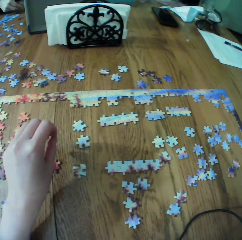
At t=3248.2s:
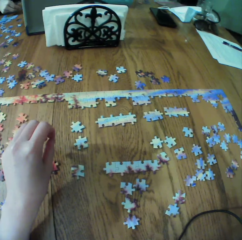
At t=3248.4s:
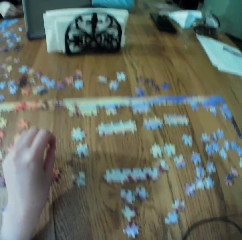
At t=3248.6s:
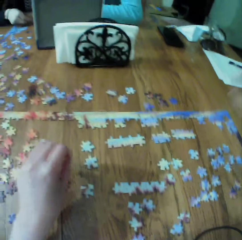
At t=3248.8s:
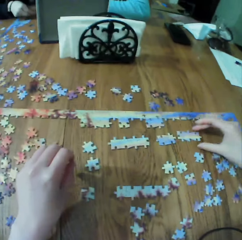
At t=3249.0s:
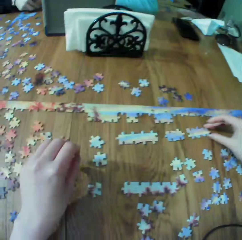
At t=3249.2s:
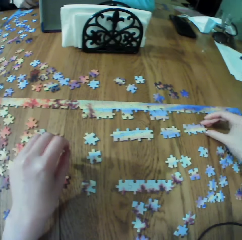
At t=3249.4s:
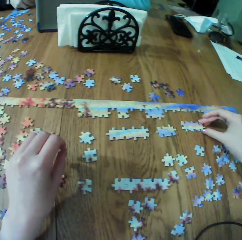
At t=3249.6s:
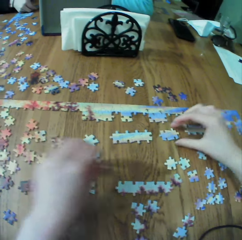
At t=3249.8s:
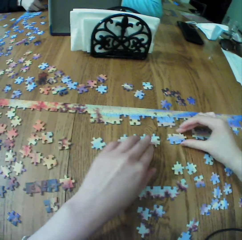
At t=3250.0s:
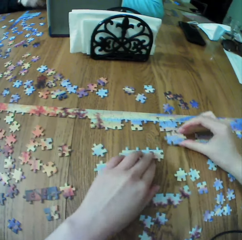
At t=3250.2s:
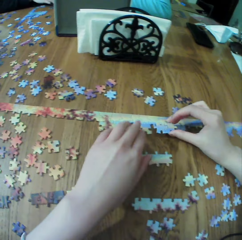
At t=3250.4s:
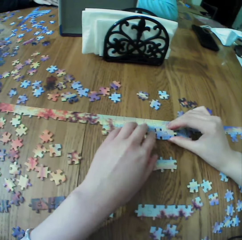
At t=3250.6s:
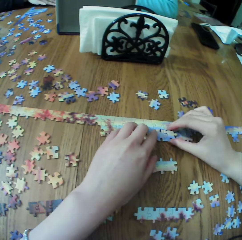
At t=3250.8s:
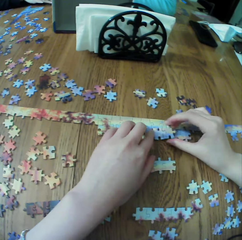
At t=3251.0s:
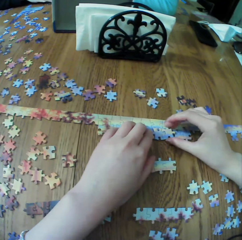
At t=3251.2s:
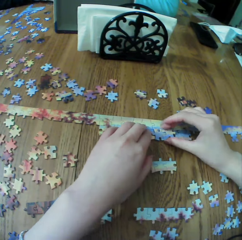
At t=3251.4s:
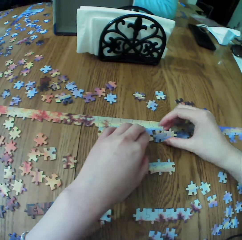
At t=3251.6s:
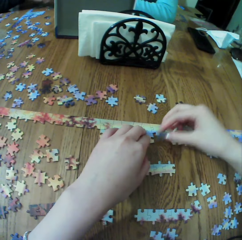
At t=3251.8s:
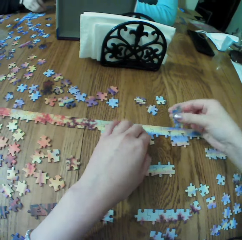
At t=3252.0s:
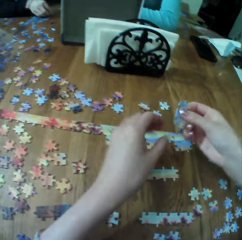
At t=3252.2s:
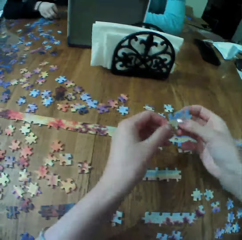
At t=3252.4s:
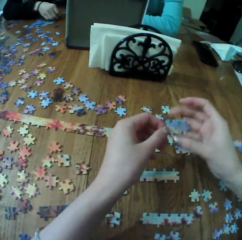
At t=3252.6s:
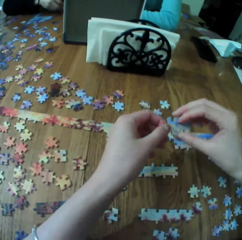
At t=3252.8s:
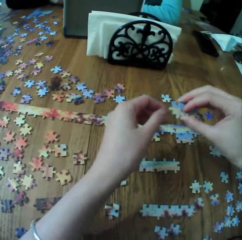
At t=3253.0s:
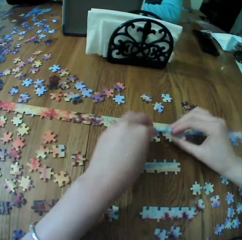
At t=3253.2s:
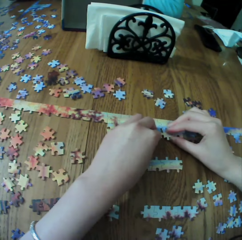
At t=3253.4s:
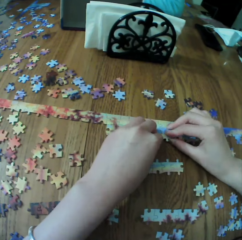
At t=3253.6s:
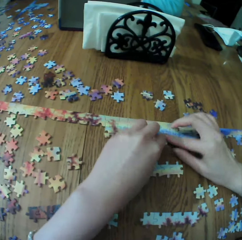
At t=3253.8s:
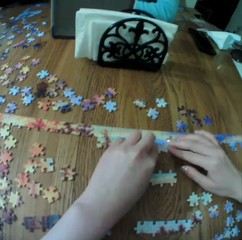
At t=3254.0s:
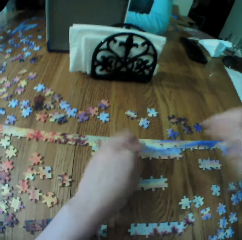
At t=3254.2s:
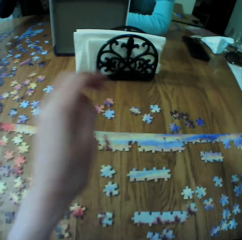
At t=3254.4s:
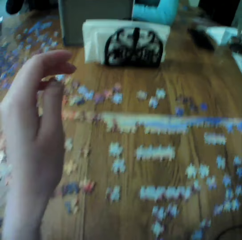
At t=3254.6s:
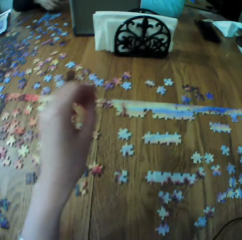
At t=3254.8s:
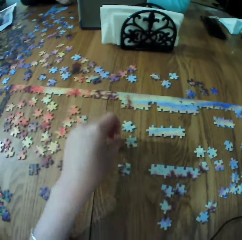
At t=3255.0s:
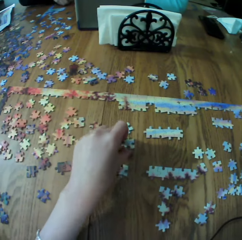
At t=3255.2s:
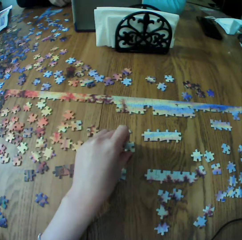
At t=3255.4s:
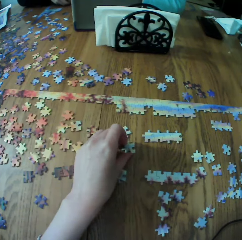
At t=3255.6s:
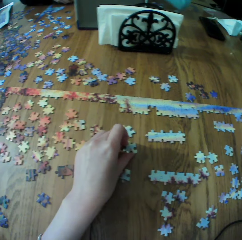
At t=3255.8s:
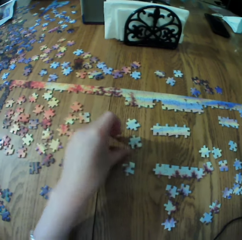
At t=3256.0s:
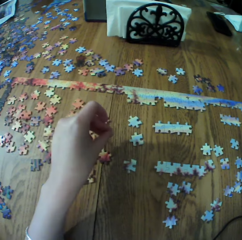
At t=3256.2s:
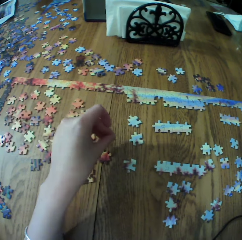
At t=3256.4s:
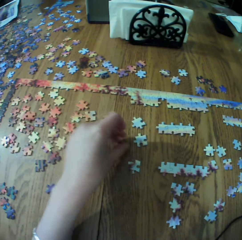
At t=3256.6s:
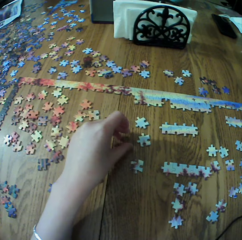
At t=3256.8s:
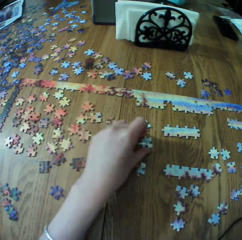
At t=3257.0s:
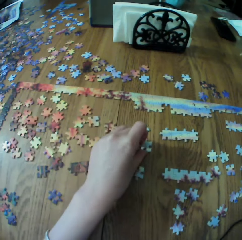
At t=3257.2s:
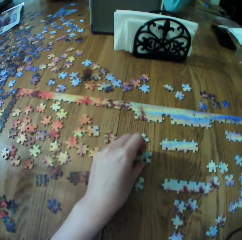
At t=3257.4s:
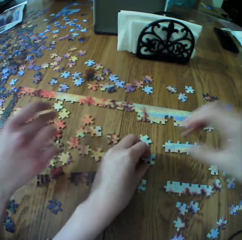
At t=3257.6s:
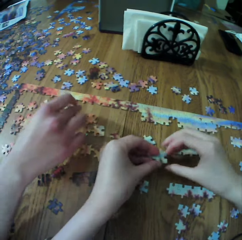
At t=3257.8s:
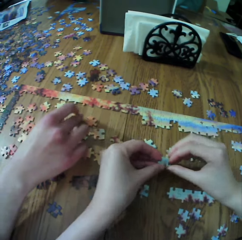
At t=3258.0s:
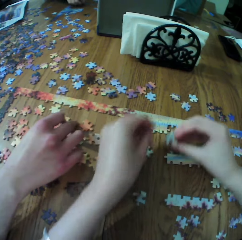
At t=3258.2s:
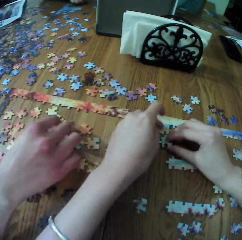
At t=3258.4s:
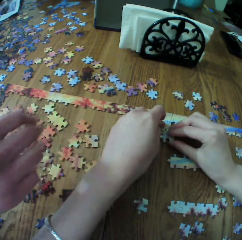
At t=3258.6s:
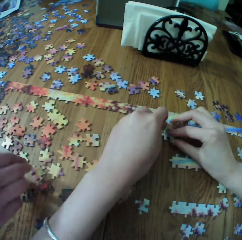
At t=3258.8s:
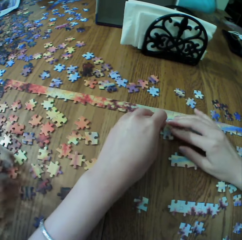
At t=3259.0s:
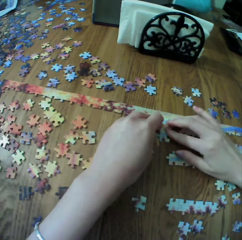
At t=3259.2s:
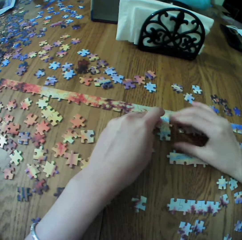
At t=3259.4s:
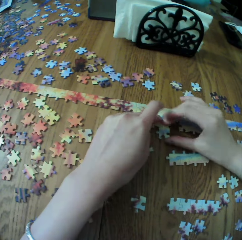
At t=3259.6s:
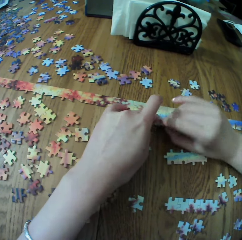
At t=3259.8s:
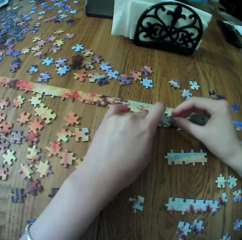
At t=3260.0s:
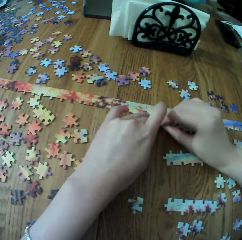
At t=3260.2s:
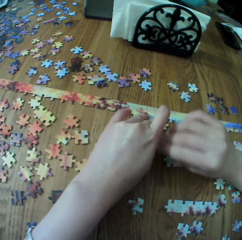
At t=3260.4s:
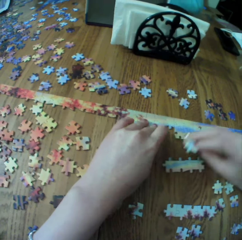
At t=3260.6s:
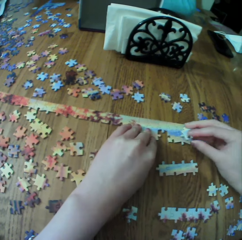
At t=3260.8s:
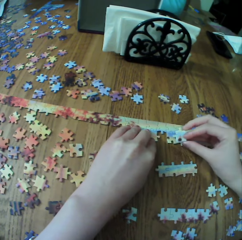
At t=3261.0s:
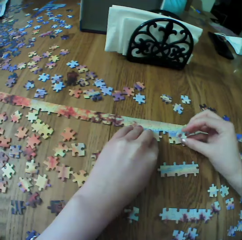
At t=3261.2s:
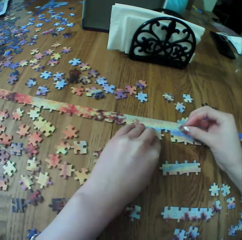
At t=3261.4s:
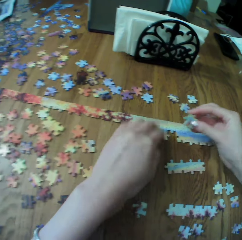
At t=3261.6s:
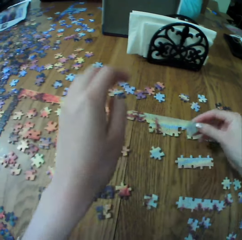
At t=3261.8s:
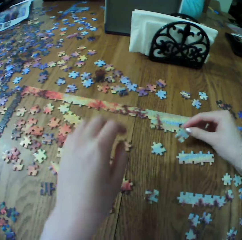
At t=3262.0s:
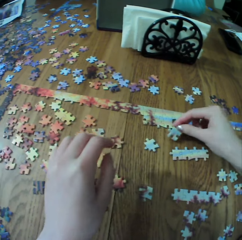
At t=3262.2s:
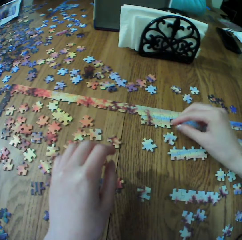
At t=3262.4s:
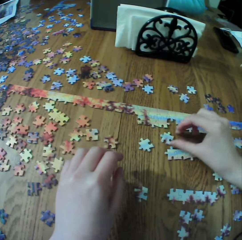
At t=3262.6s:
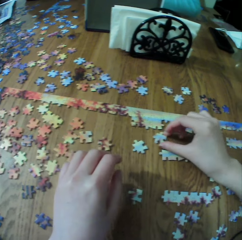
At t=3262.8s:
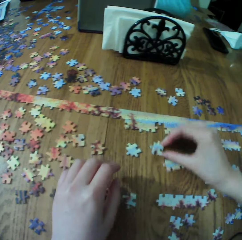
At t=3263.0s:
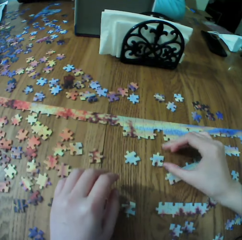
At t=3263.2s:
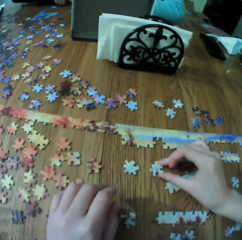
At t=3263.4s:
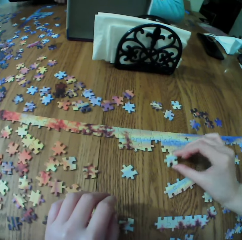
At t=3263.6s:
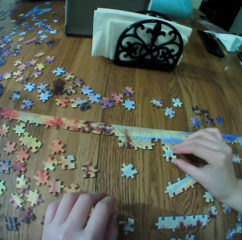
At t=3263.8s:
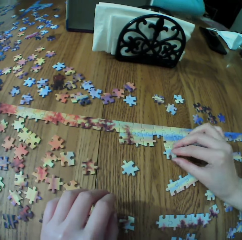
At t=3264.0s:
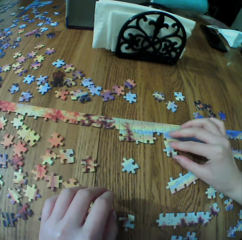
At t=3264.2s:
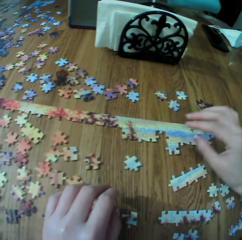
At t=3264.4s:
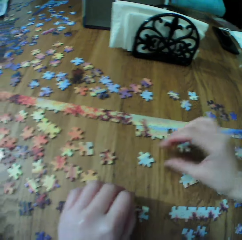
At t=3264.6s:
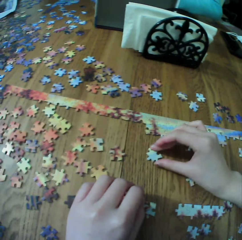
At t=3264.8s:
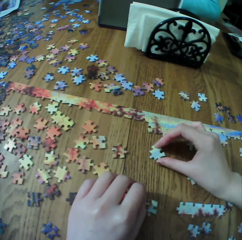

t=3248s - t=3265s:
The camera wearer touches the puzzle. They arrange the puzzle. They touch the puzzle. They arrange the puzzle.

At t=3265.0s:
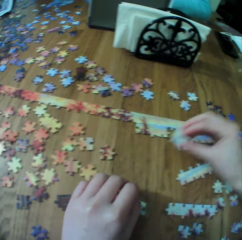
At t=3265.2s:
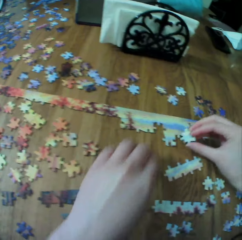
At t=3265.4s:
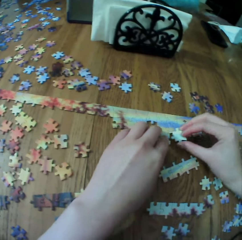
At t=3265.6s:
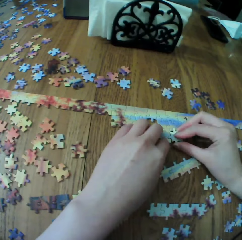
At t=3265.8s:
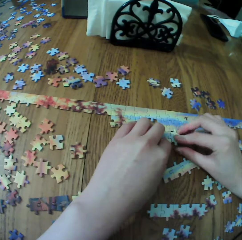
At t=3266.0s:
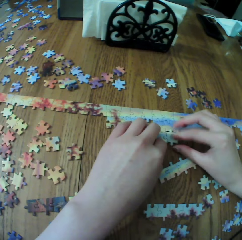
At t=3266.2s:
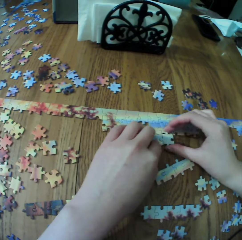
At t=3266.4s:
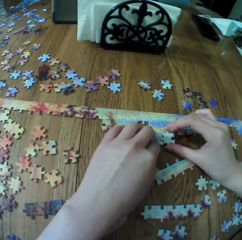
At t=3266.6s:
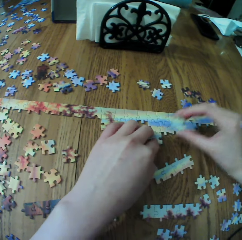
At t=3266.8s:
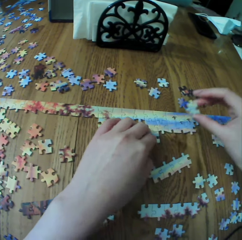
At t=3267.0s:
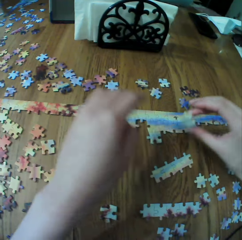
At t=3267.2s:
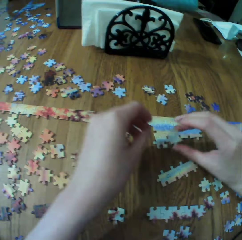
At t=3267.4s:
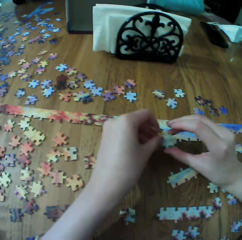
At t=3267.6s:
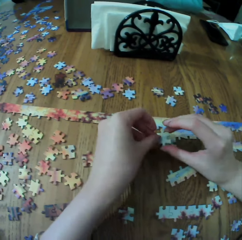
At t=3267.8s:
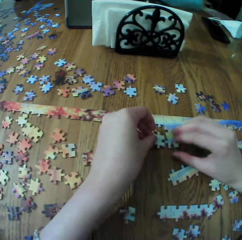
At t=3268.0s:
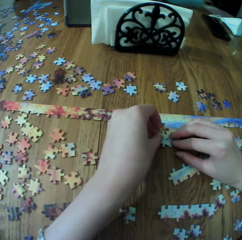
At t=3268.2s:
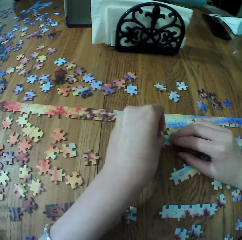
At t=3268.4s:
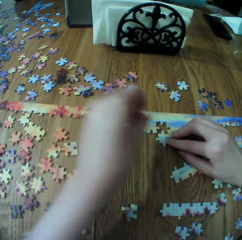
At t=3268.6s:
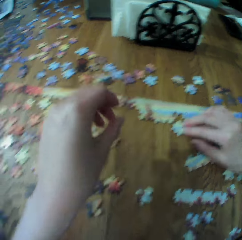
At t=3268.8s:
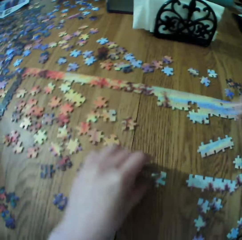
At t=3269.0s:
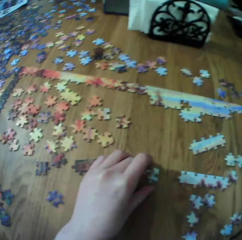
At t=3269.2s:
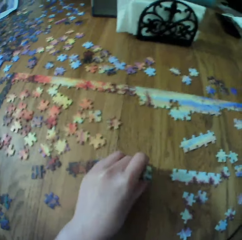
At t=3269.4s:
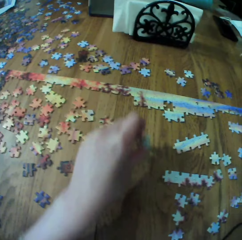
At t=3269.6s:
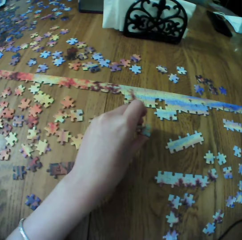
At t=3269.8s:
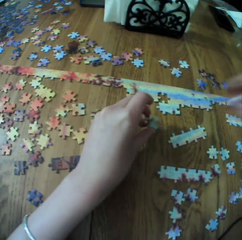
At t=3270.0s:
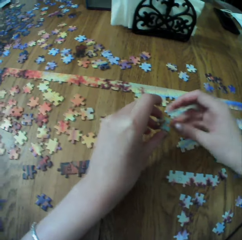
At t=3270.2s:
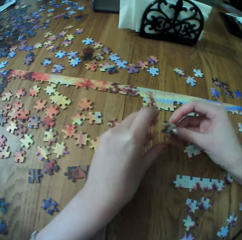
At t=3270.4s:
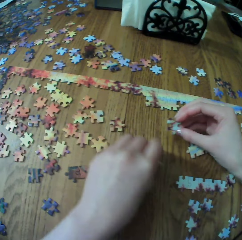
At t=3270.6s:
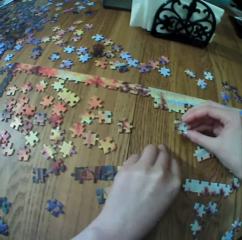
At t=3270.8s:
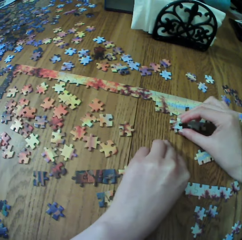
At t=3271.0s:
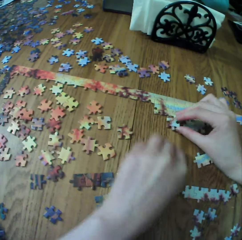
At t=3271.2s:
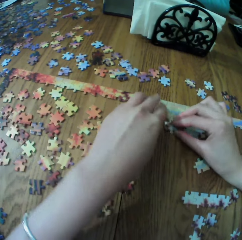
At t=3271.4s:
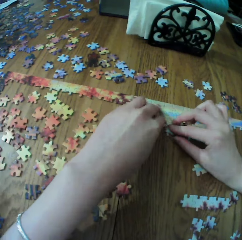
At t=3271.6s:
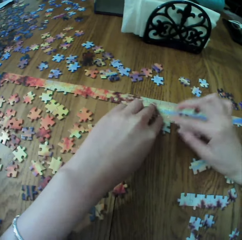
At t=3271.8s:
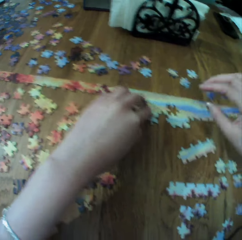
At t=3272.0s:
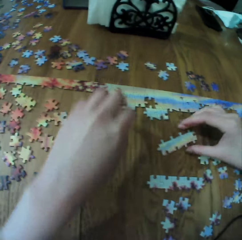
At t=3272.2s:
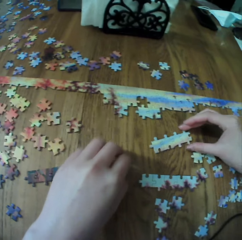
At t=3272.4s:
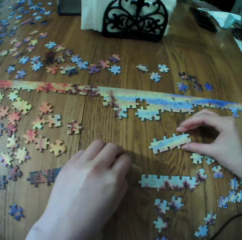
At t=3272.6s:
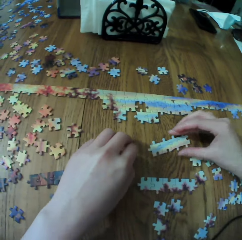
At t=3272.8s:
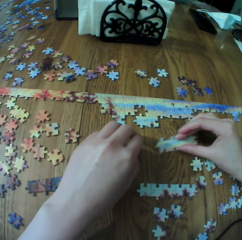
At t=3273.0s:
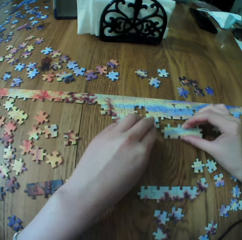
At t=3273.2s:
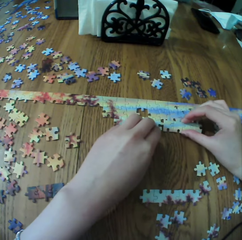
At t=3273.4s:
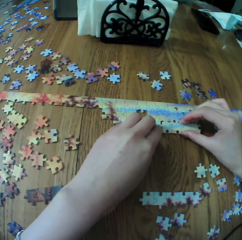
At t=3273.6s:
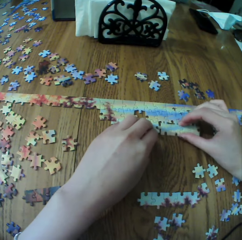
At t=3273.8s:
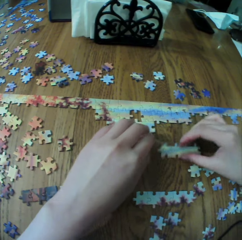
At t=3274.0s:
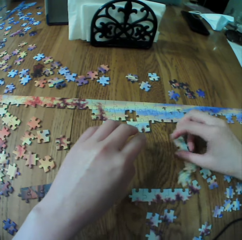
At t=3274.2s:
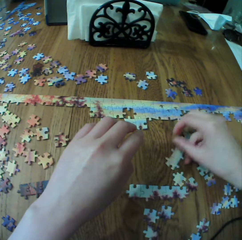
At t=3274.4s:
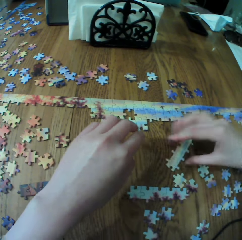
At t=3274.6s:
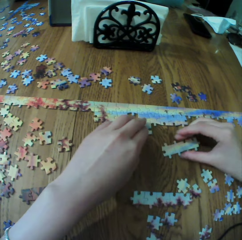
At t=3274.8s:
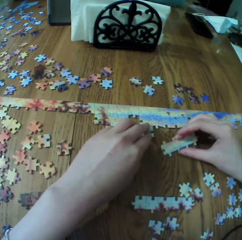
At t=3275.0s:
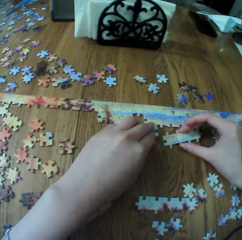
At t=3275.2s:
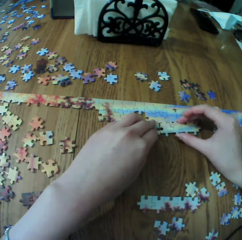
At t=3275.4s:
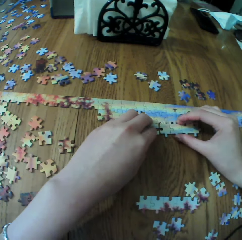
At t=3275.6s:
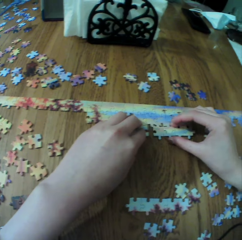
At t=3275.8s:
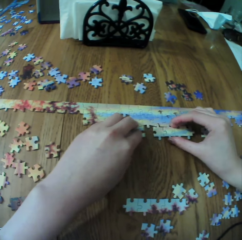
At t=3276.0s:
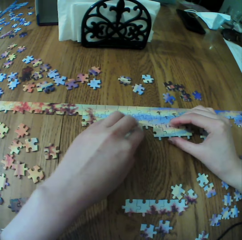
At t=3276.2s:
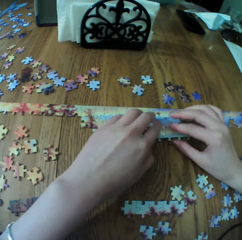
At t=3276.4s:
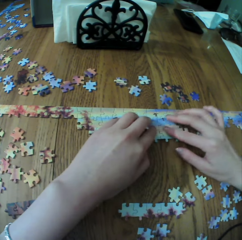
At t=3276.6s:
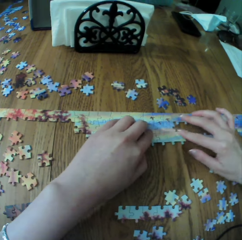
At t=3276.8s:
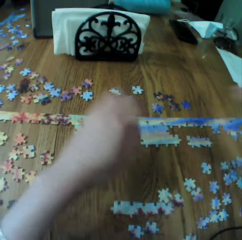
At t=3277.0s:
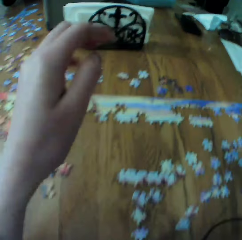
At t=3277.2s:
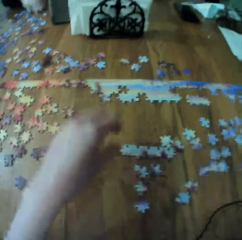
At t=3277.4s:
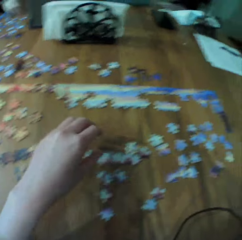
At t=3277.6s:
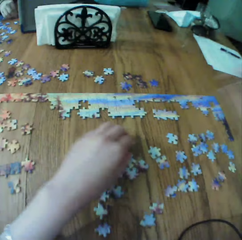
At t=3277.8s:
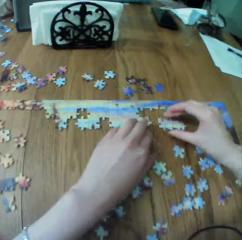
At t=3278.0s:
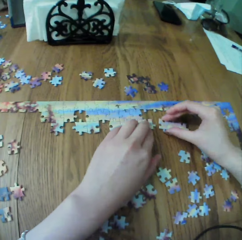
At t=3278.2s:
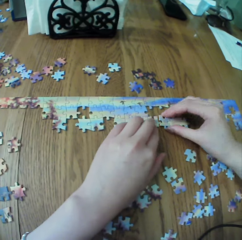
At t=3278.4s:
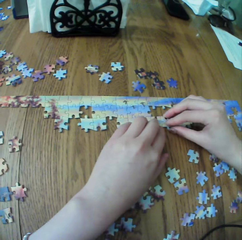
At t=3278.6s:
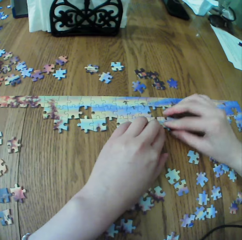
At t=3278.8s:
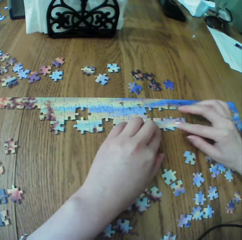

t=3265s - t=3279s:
The camera wearer touches the puzzle. They arrange the puzzle.
